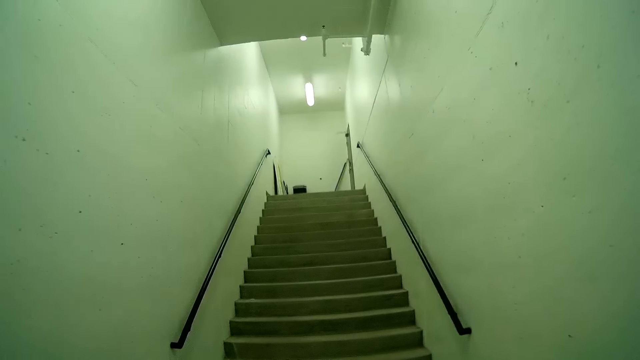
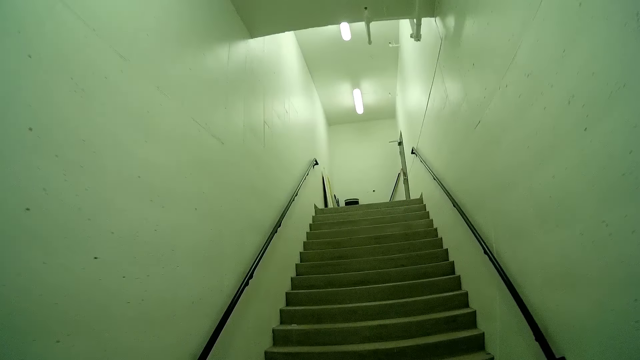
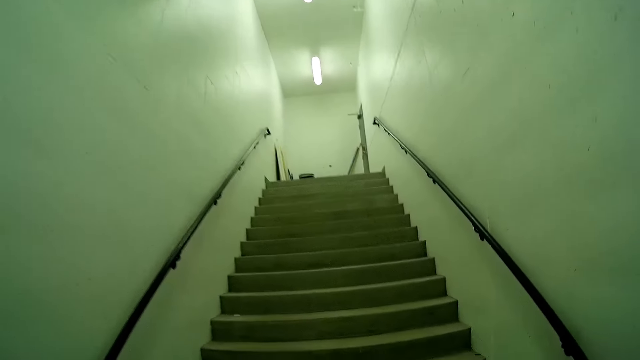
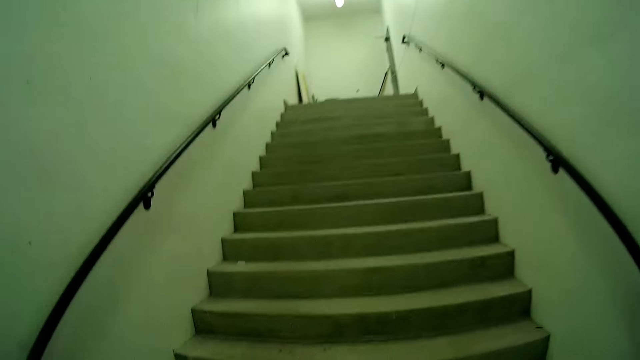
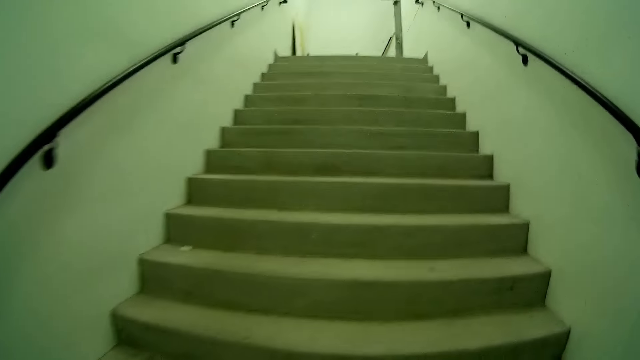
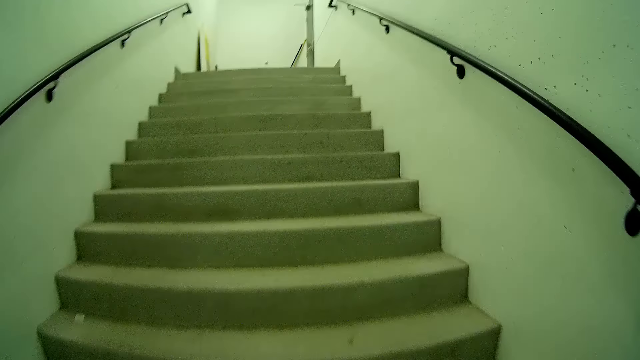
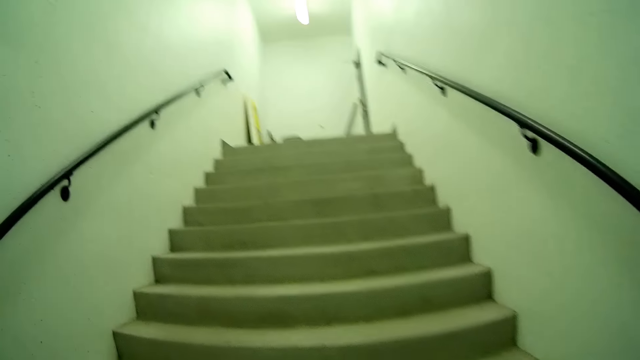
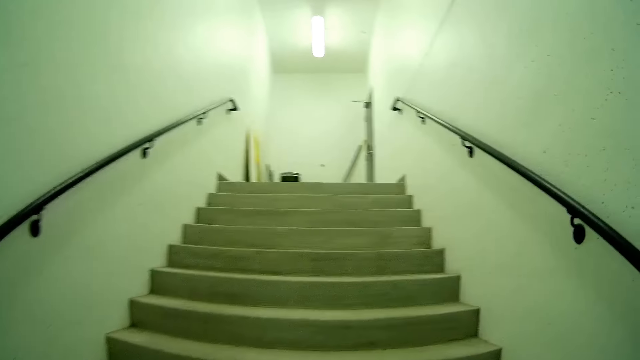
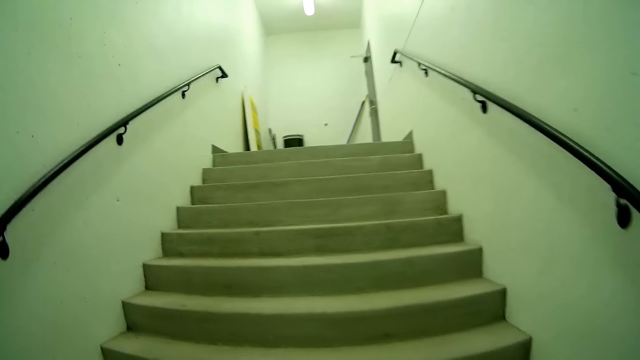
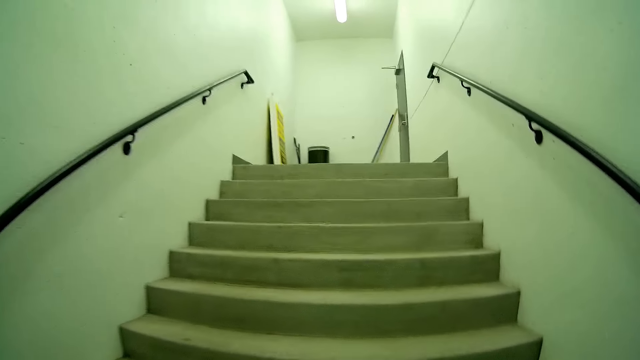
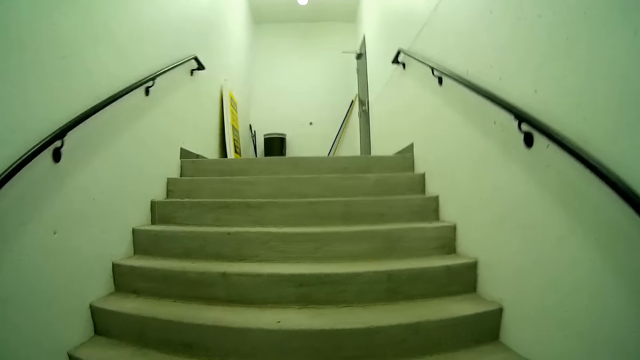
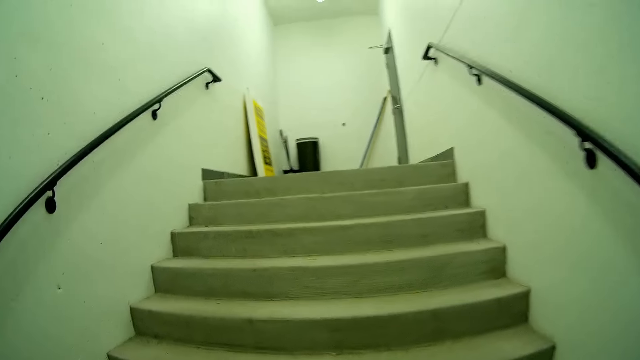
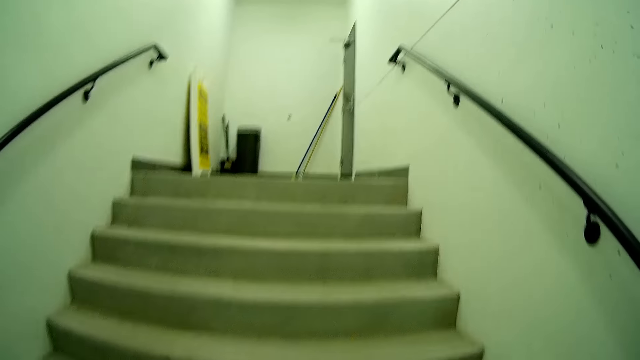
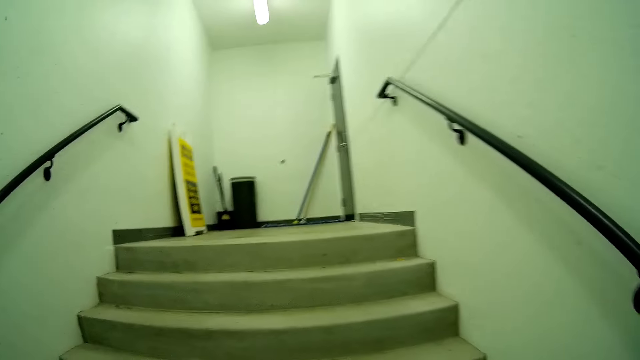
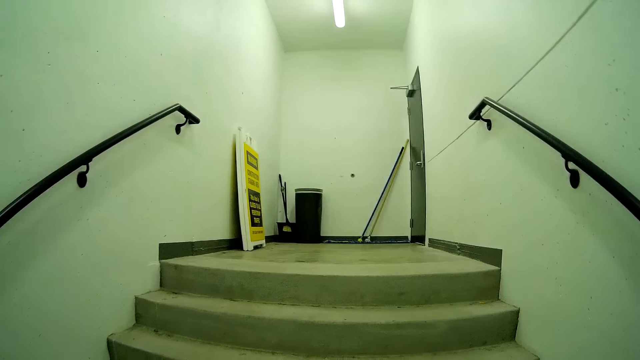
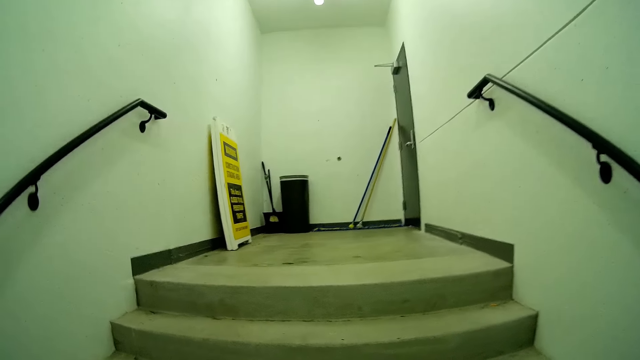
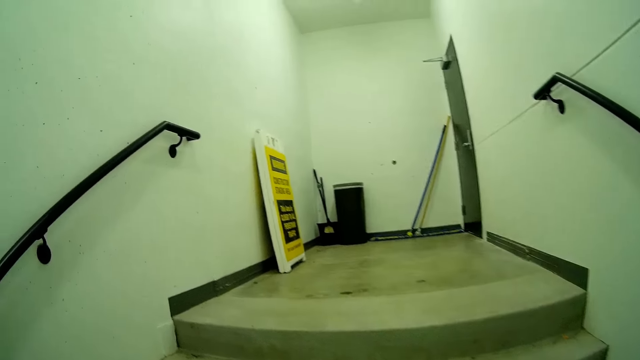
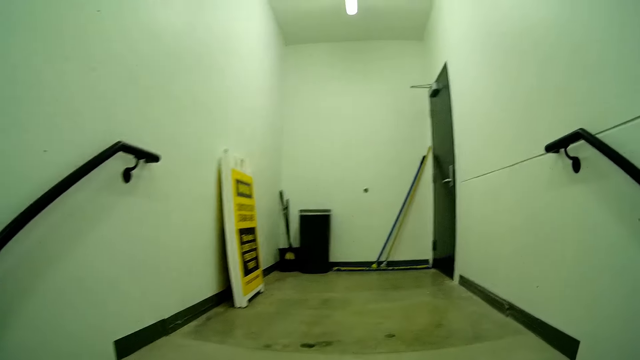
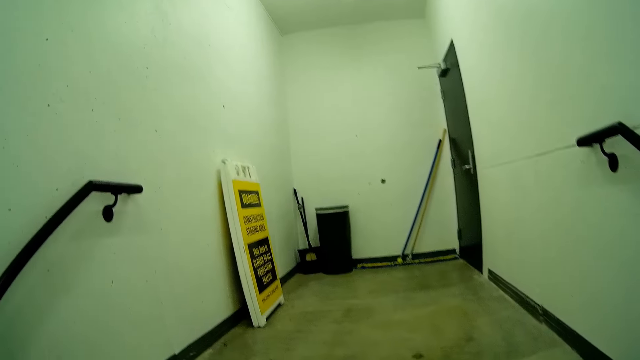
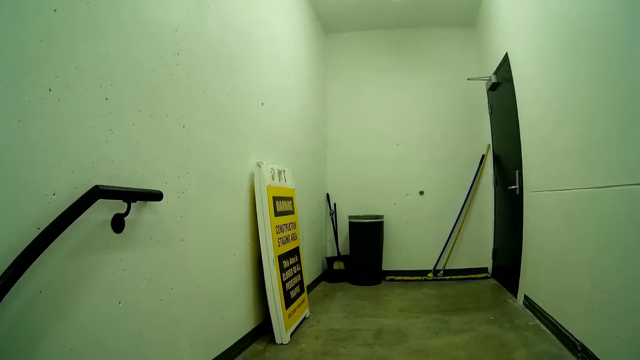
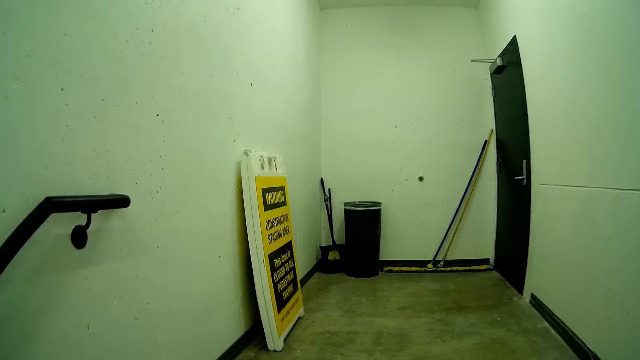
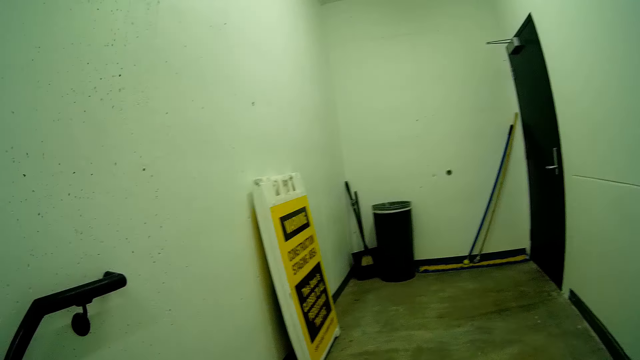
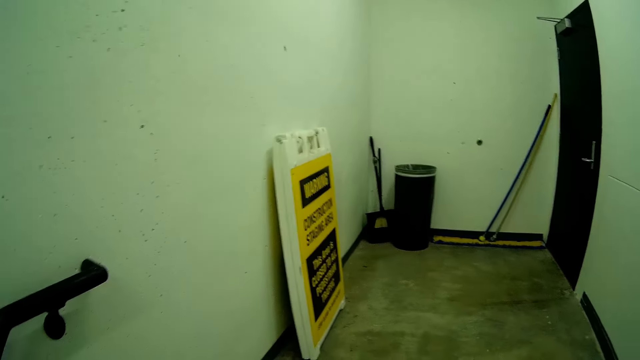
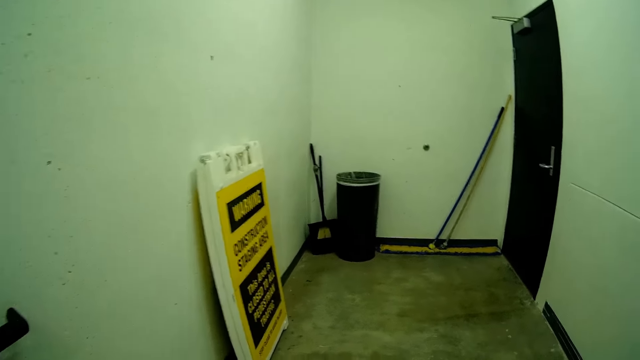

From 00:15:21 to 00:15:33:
The camera wearer climbs a set of stairs.

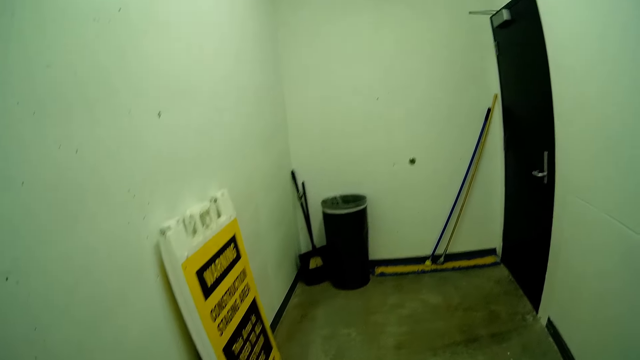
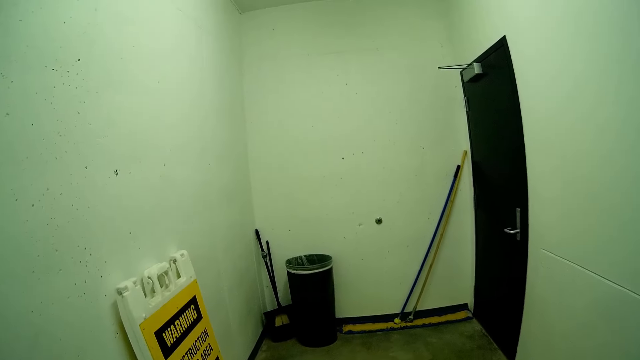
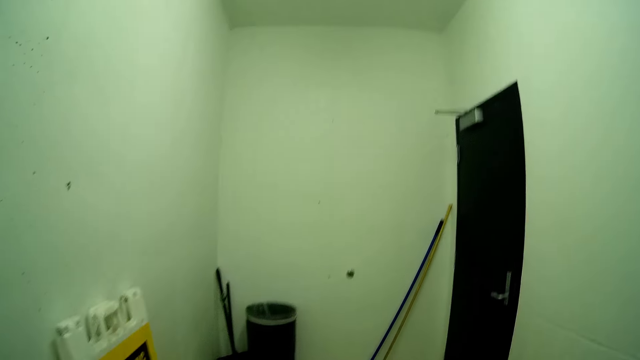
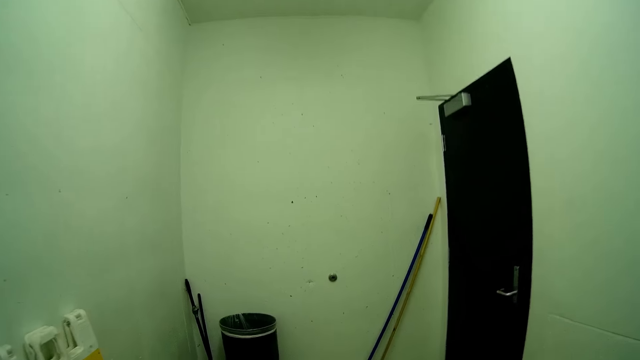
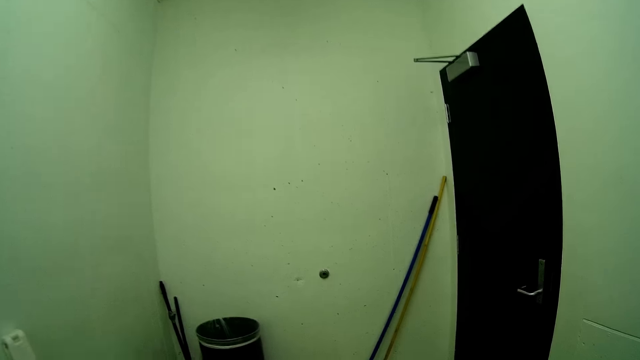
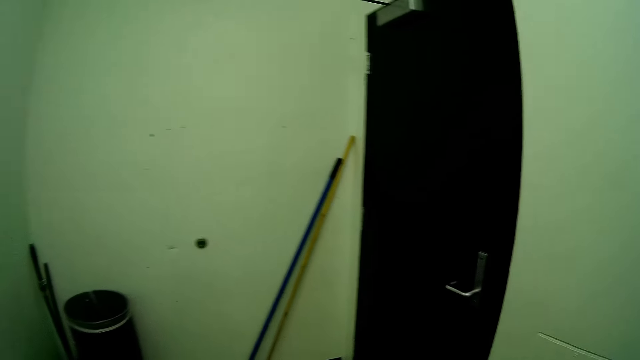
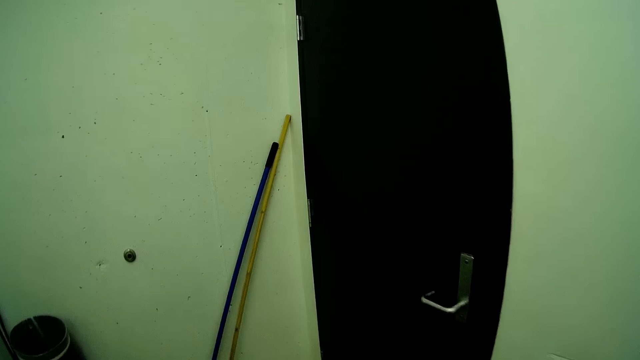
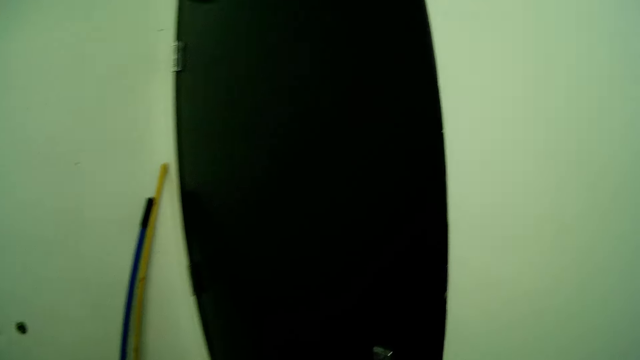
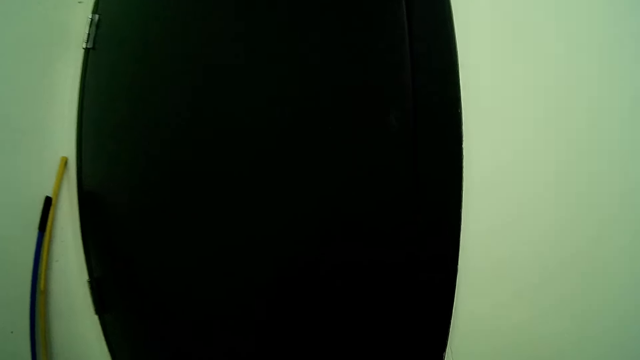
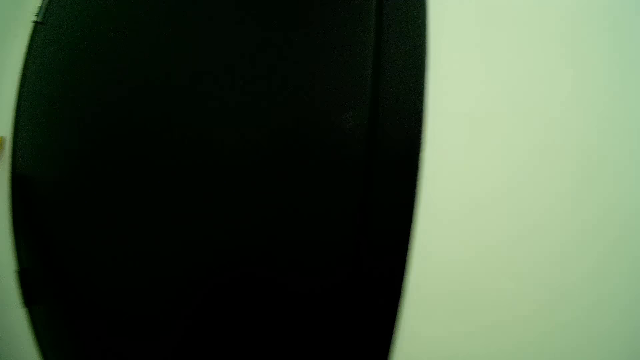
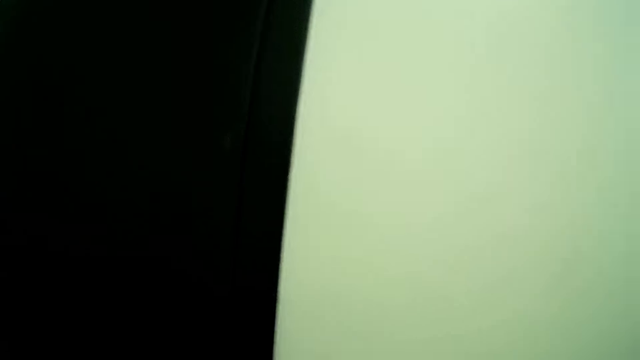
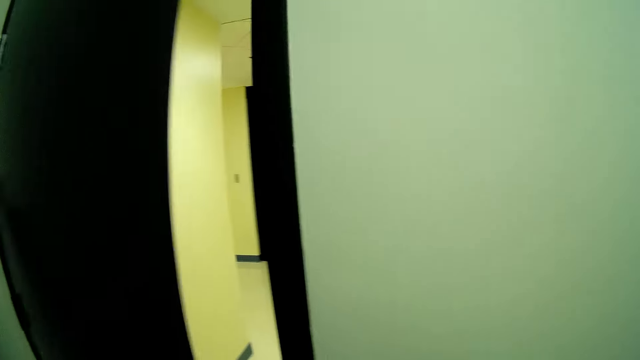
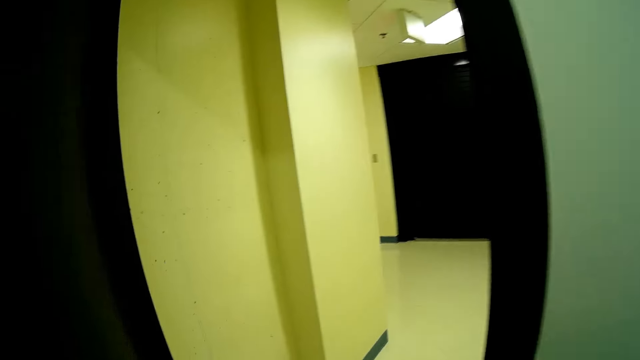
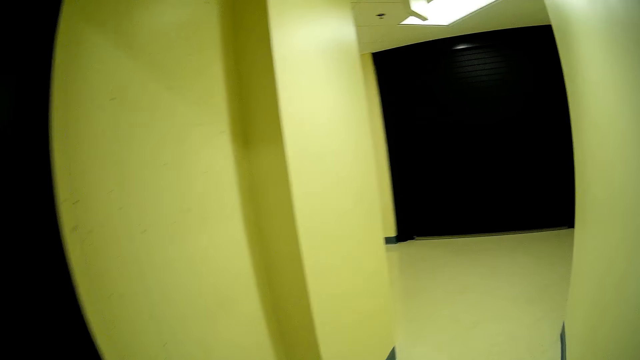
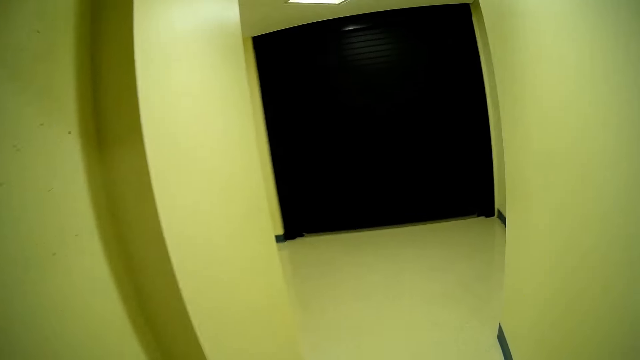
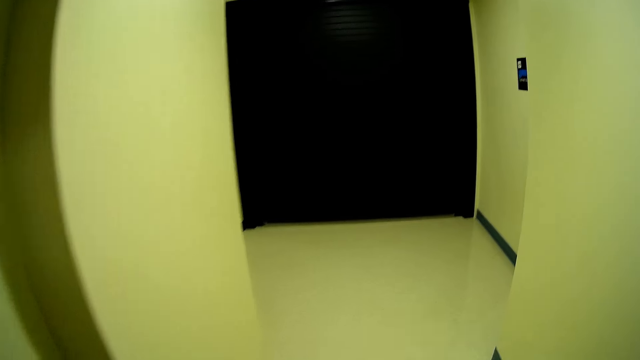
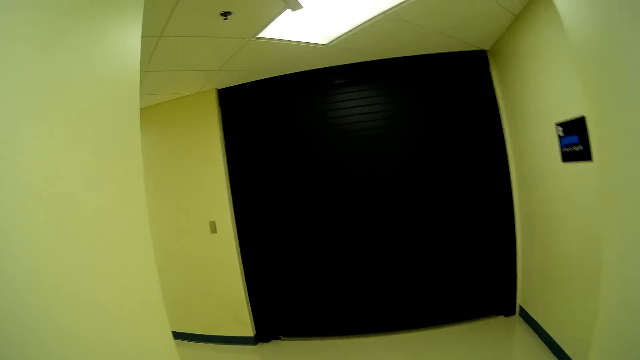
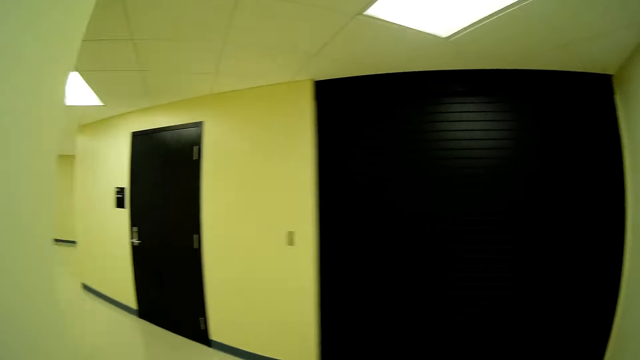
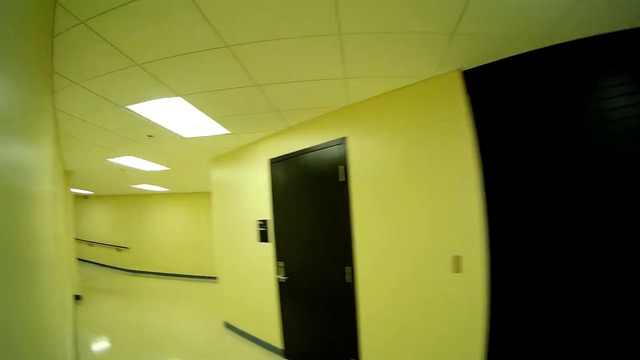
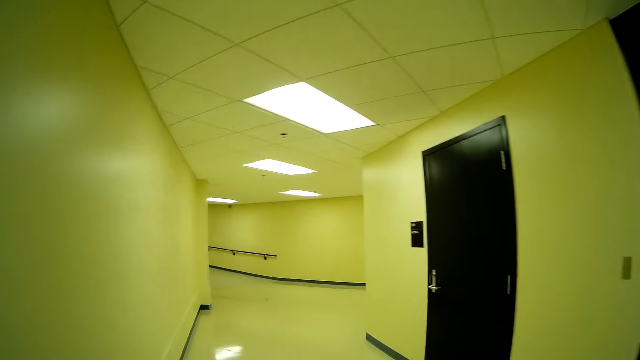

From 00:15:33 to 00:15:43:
The camera wearer opens a door with the left hand. They walk along the corridor.
